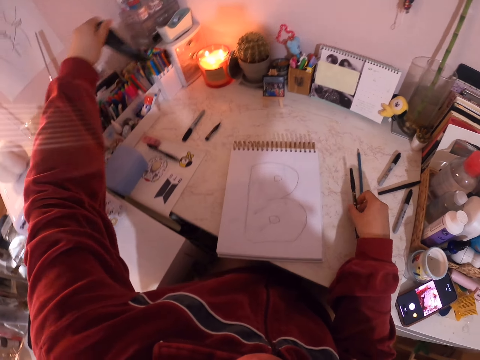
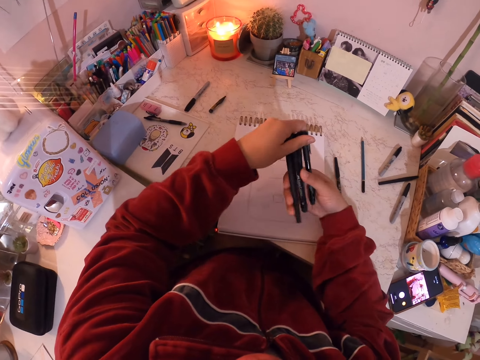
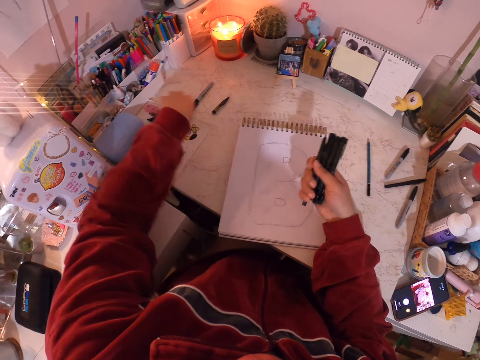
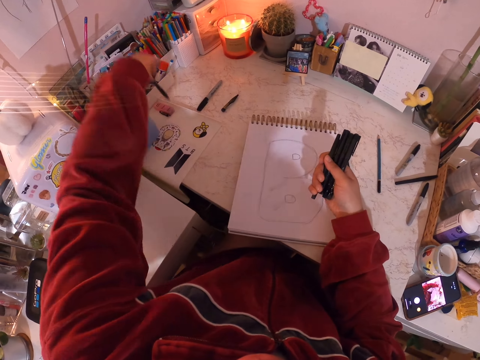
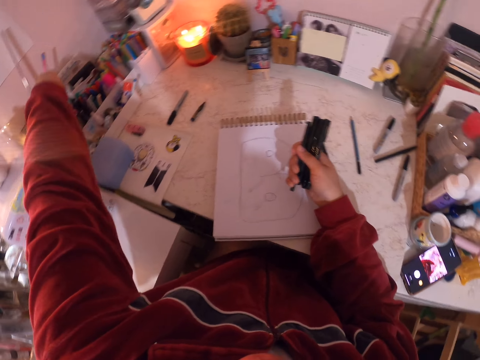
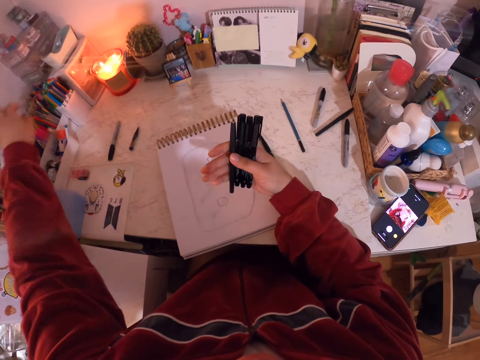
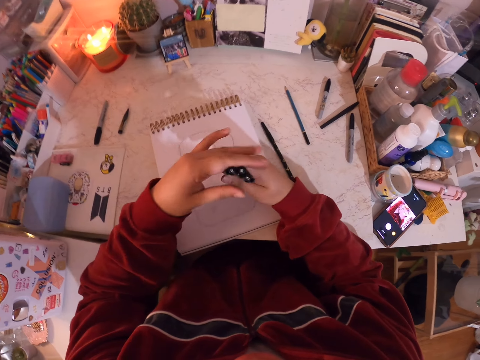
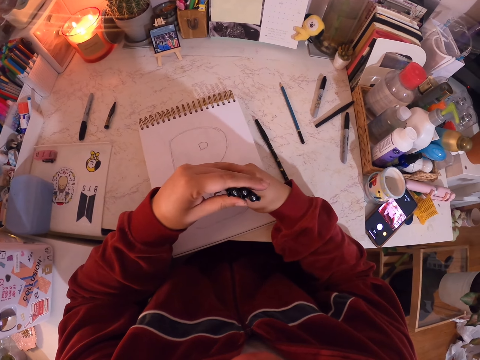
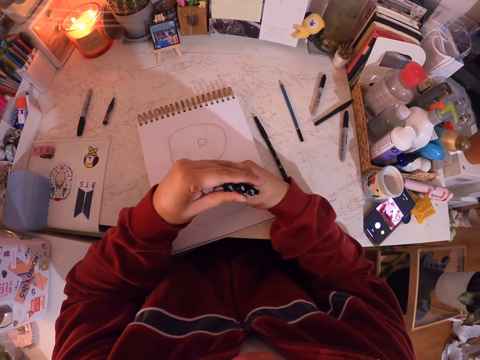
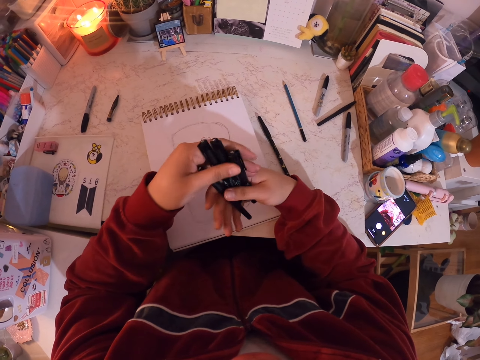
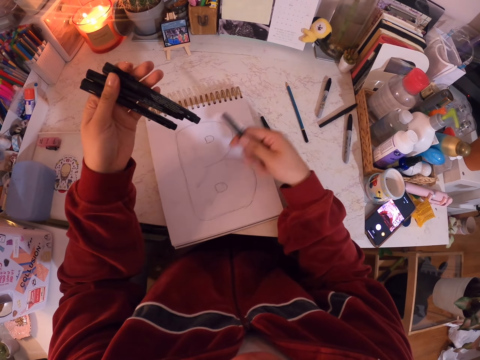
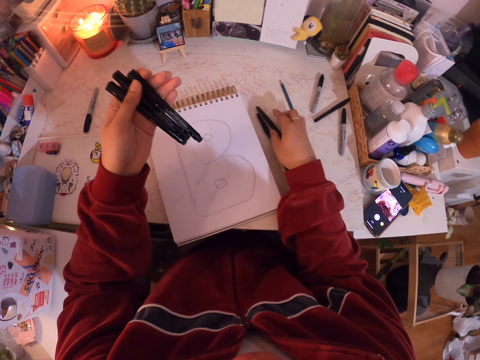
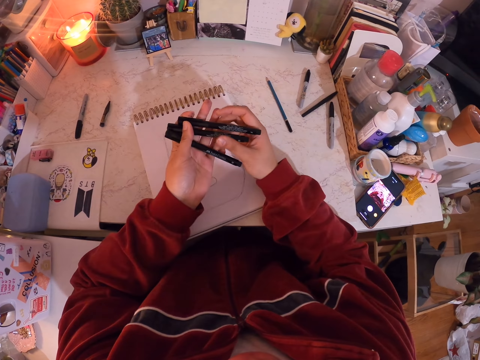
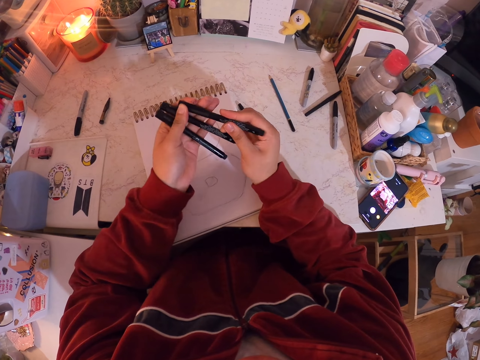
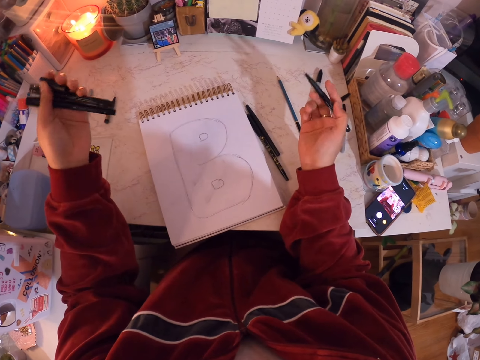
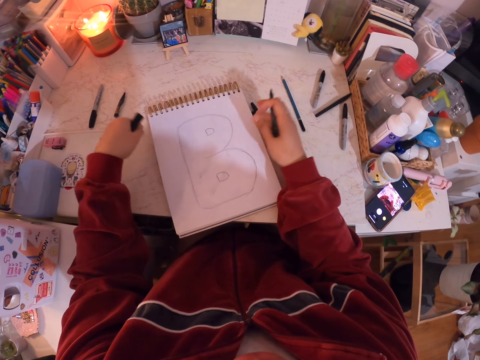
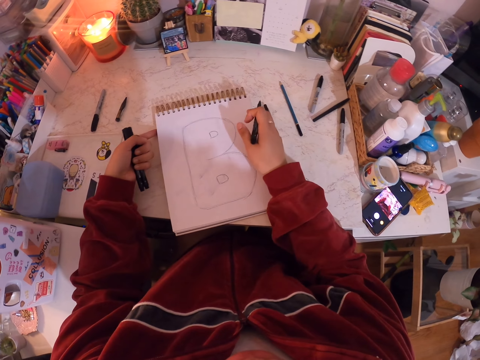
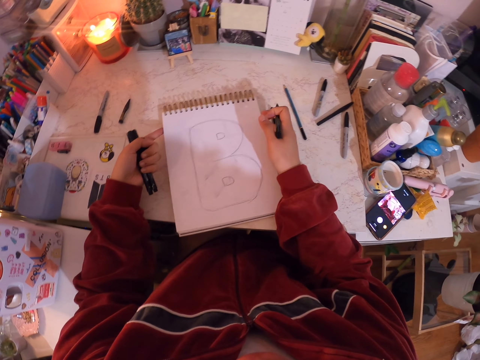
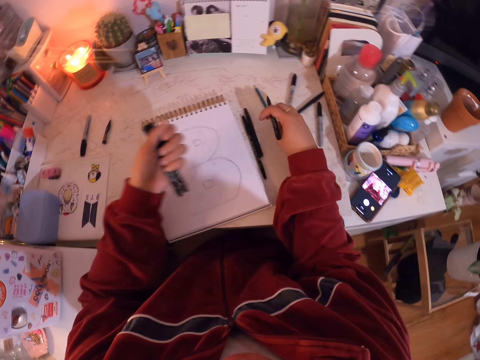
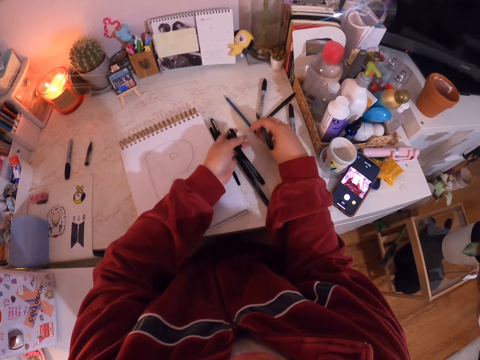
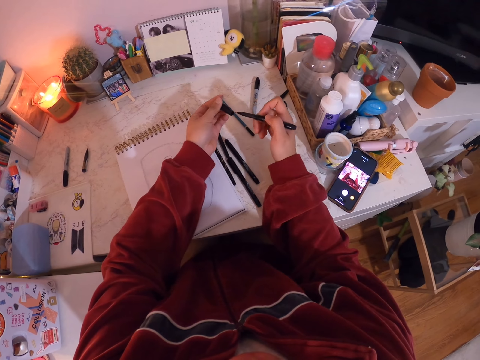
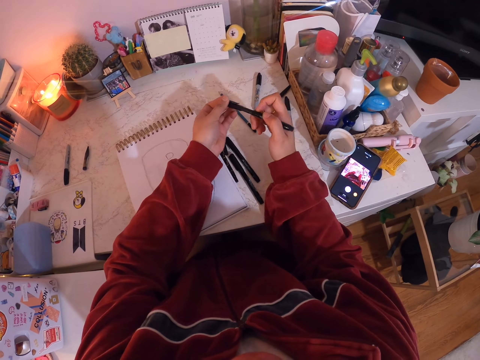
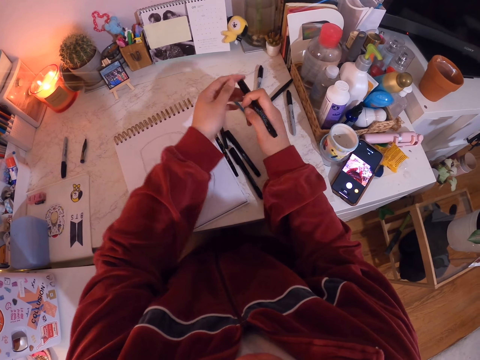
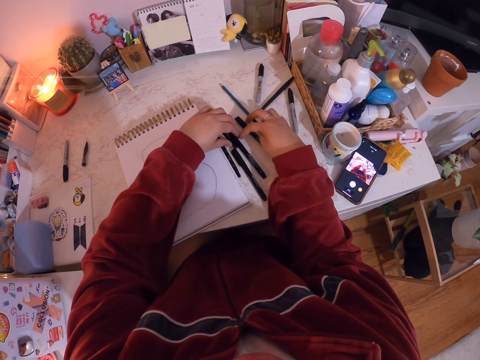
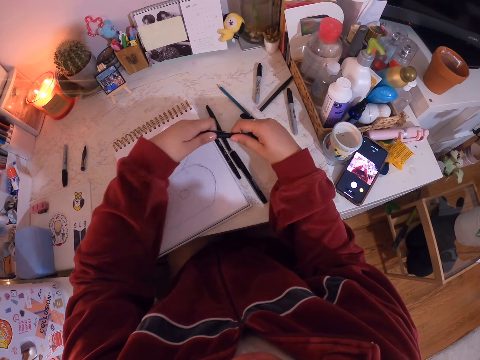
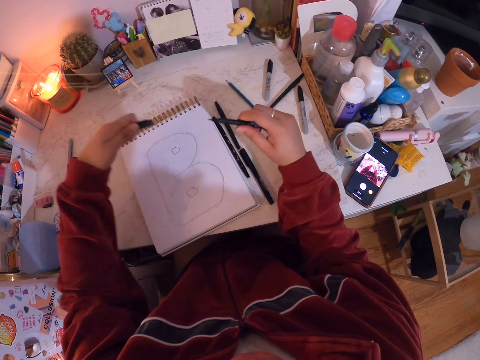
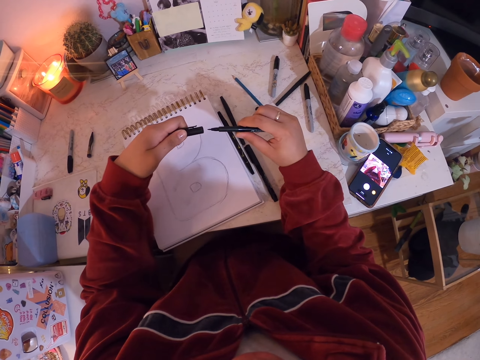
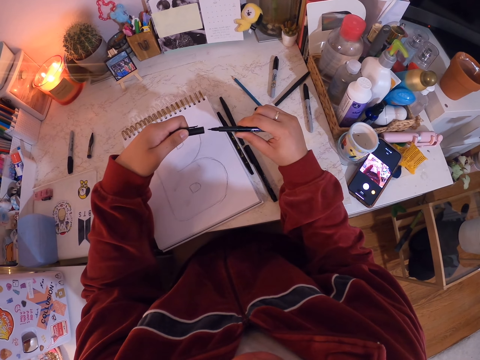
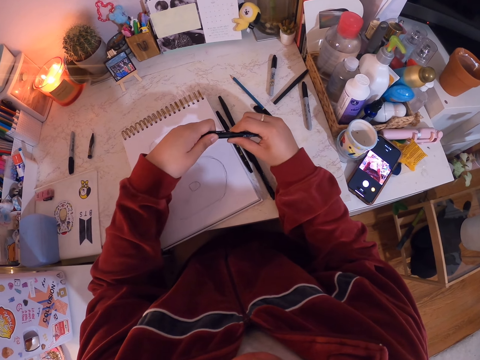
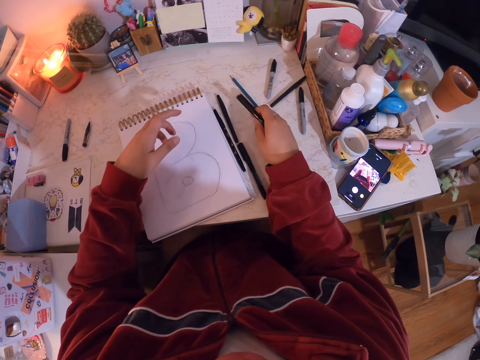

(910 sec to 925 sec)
The camera wearer picks pens from the pen holder. They pick up a pen. They put the pen in a container. They turn around. They hold the mark pens. They put the pen on the table. They open the mark pen. They hold the mark pens. They put the mark pen on the table. They close the pen. They pick up the mark pen. They open the mark pen.

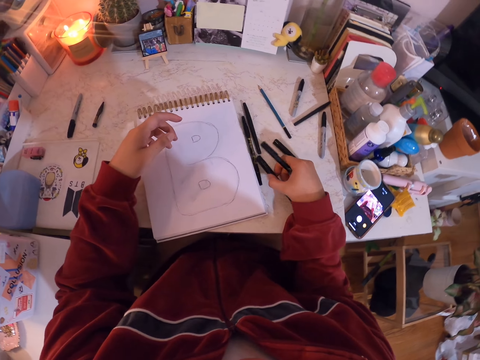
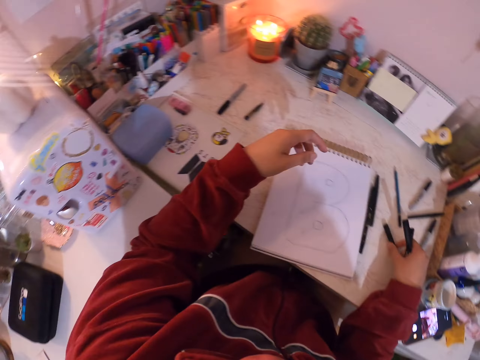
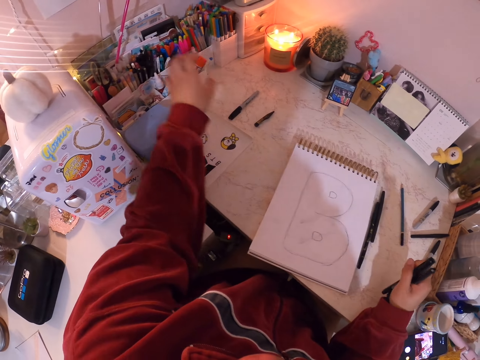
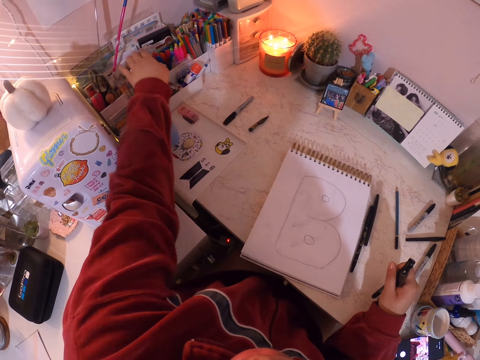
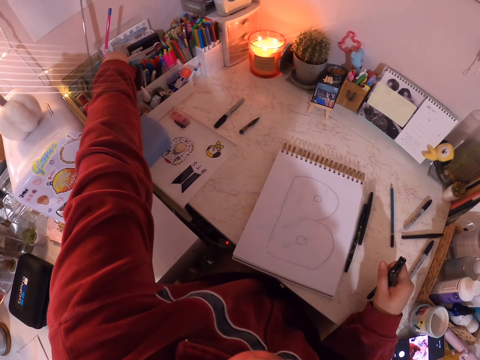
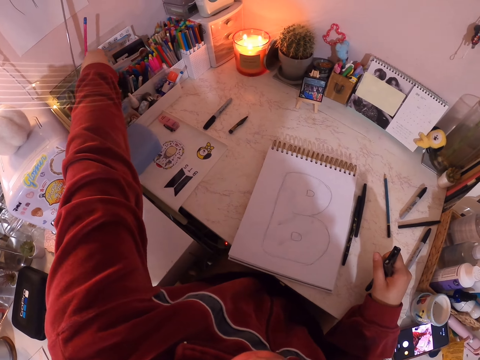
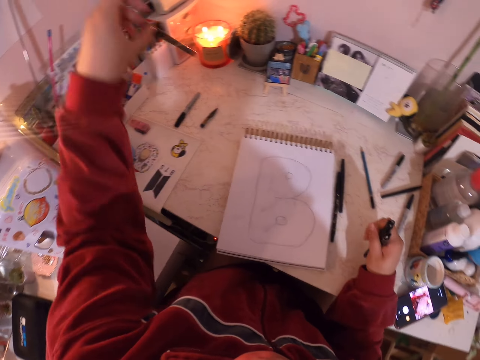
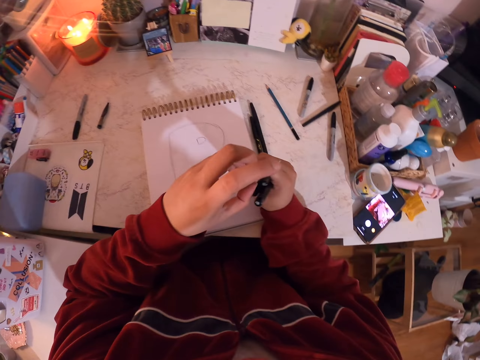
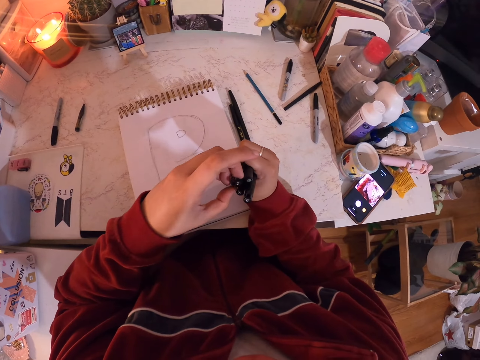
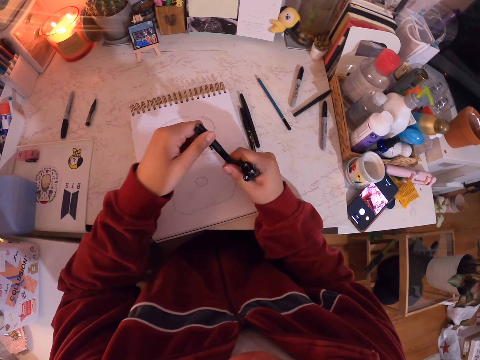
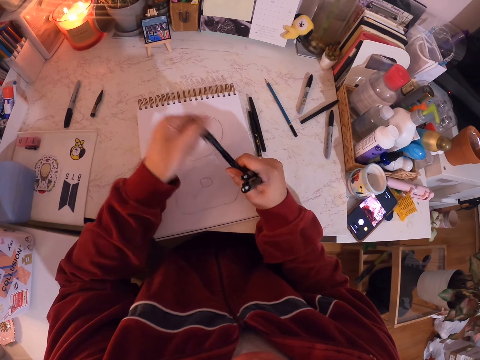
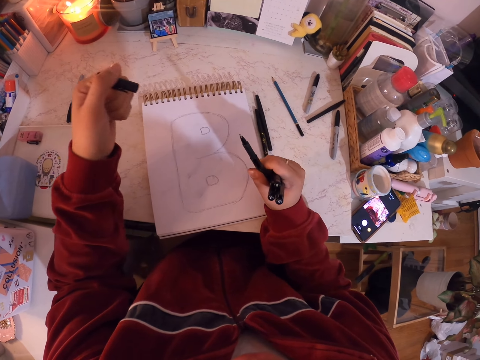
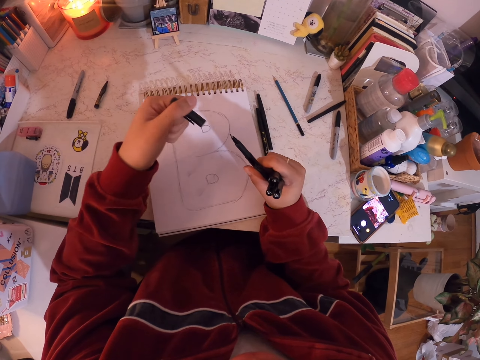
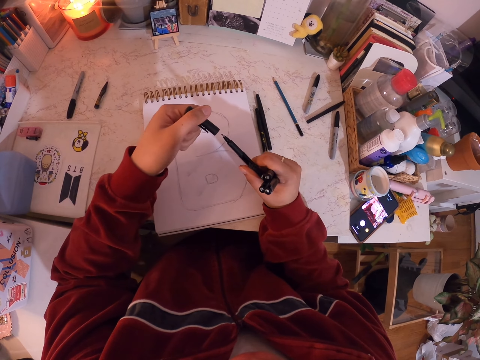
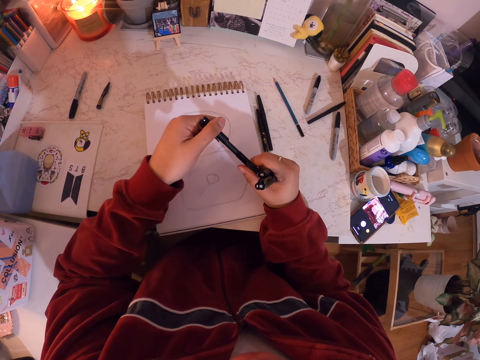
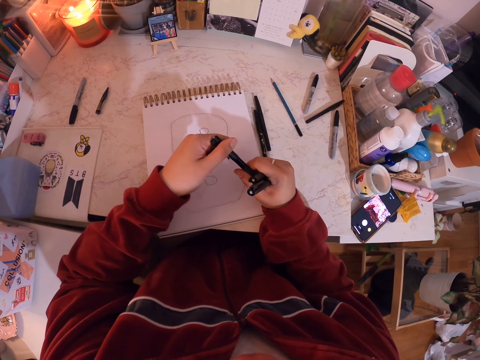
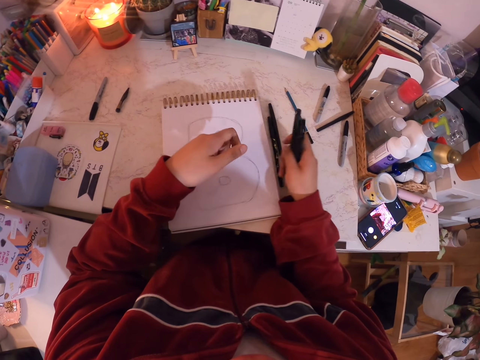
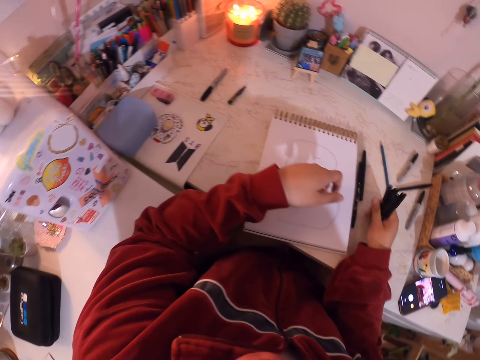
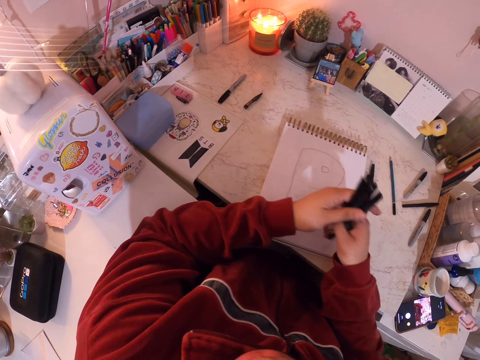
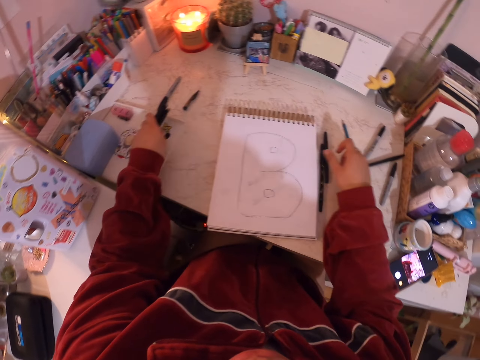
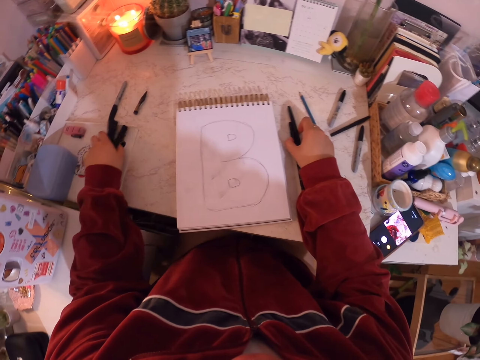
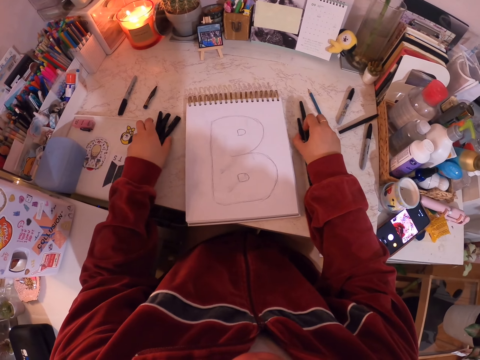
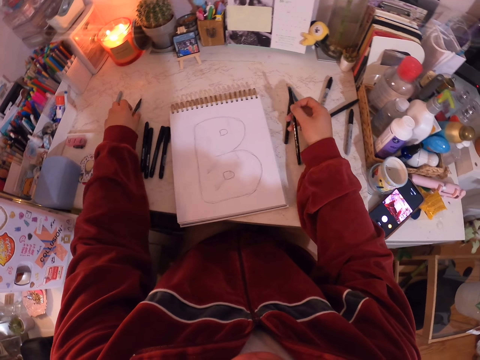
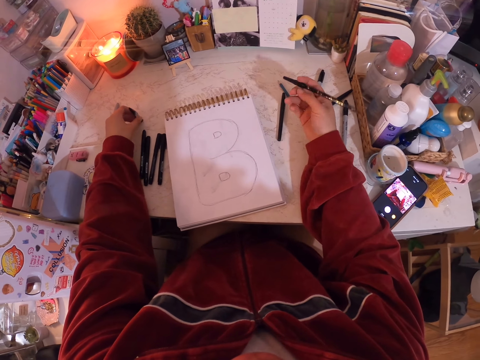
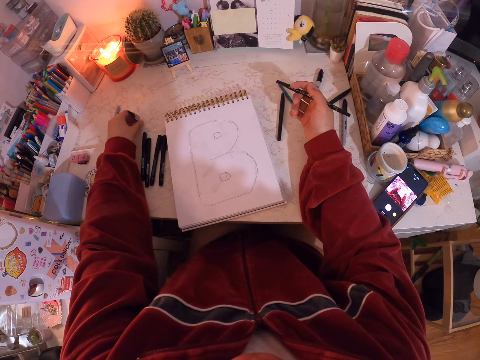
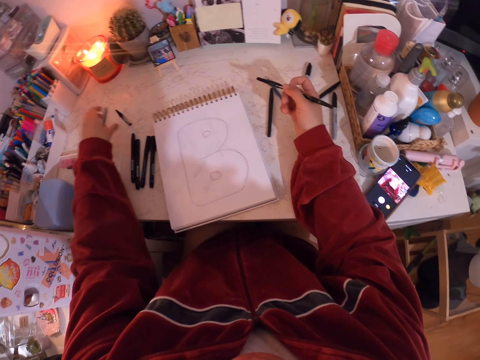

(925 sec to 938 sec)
The camera wearer turns around. They pick up a mark pen from the pen holder. They open the lid of the pen. They close the pen with the lid. They place down the pens.
